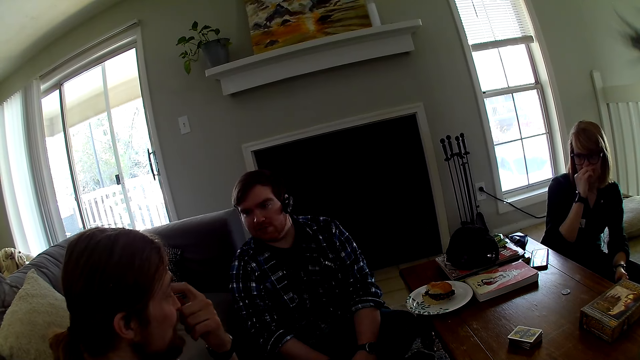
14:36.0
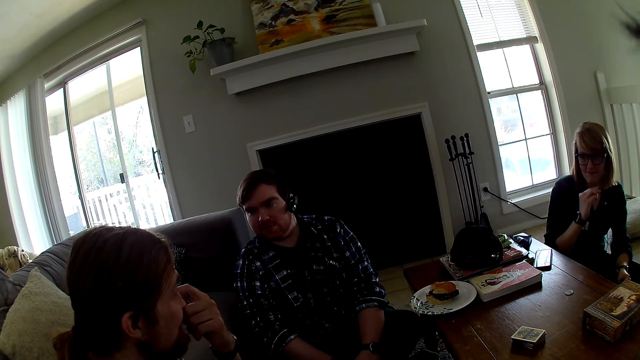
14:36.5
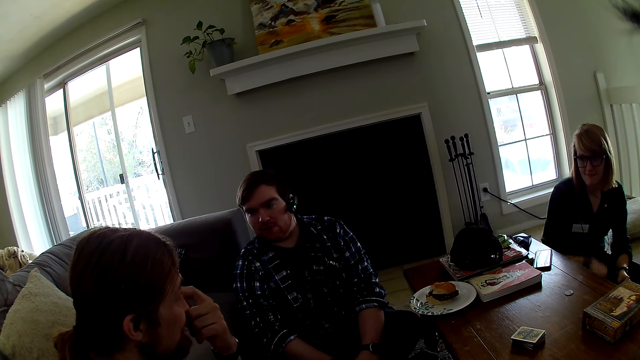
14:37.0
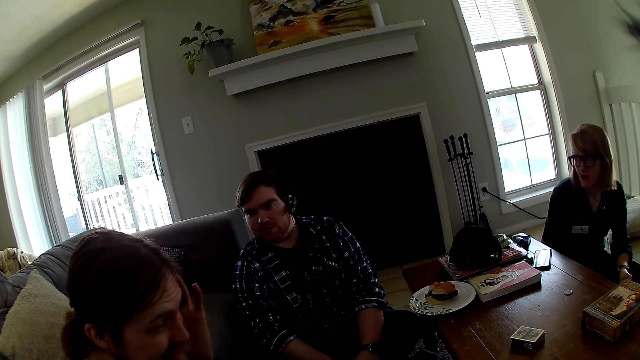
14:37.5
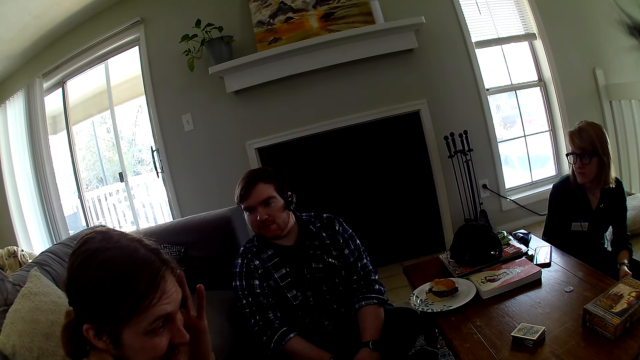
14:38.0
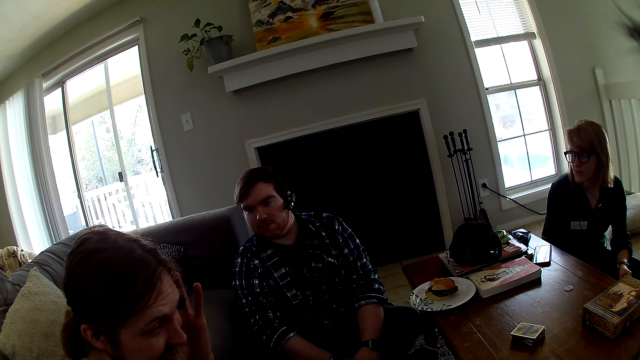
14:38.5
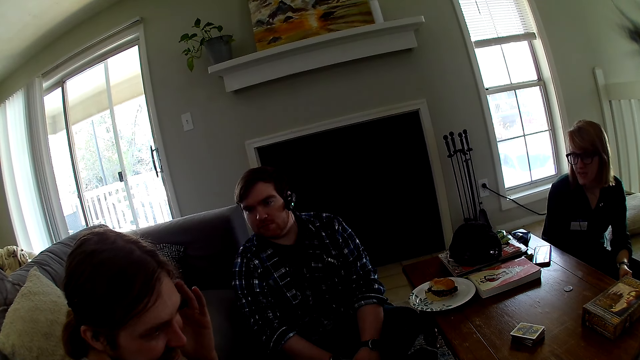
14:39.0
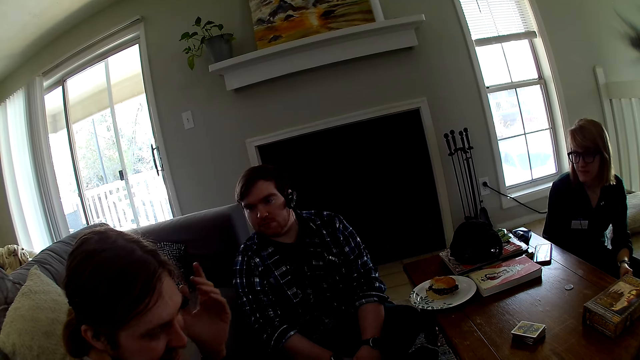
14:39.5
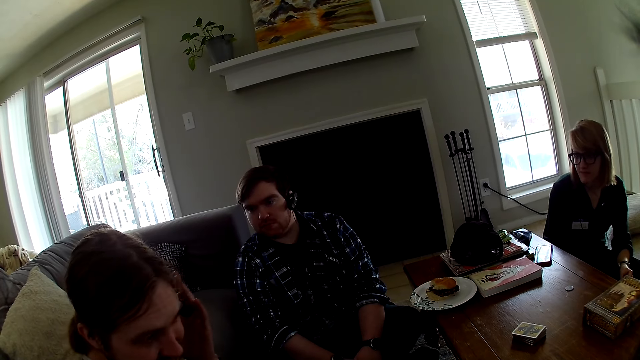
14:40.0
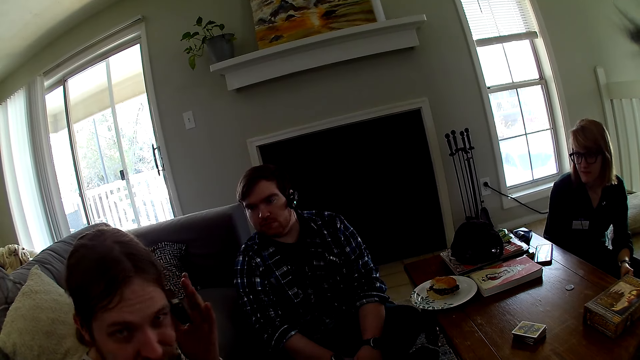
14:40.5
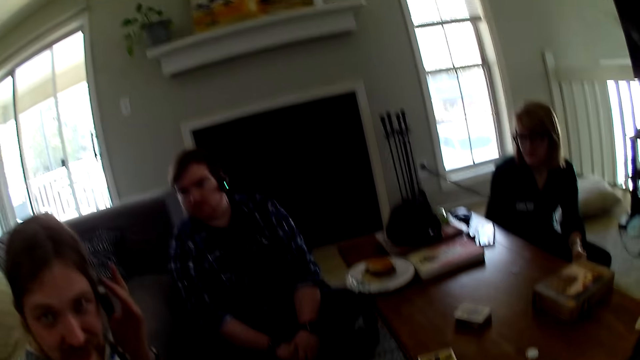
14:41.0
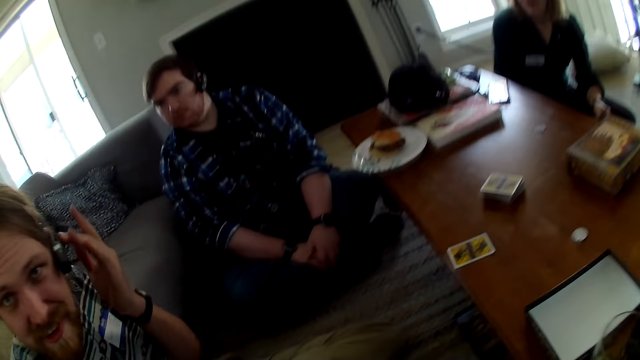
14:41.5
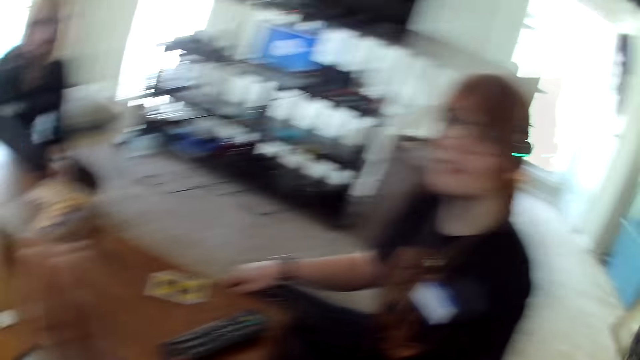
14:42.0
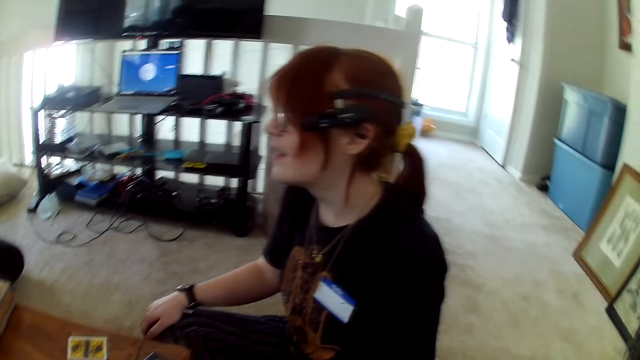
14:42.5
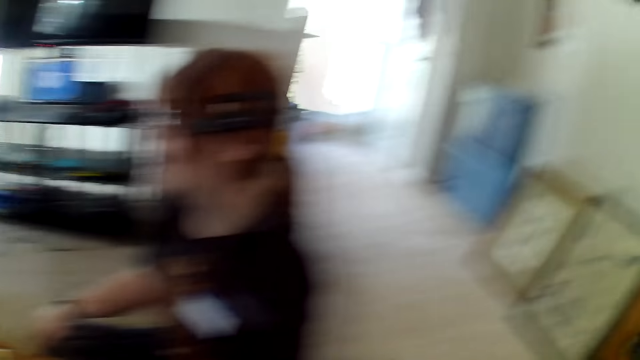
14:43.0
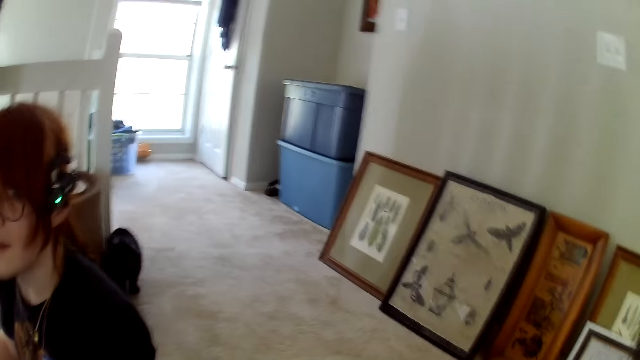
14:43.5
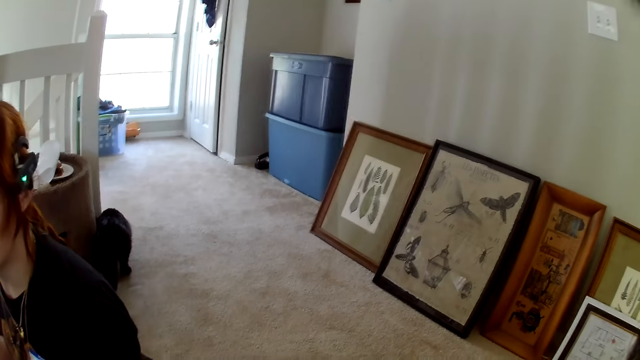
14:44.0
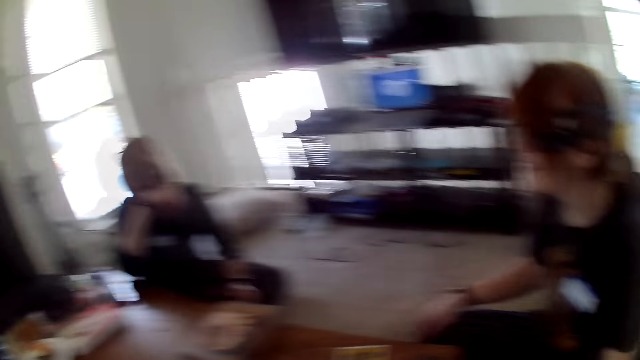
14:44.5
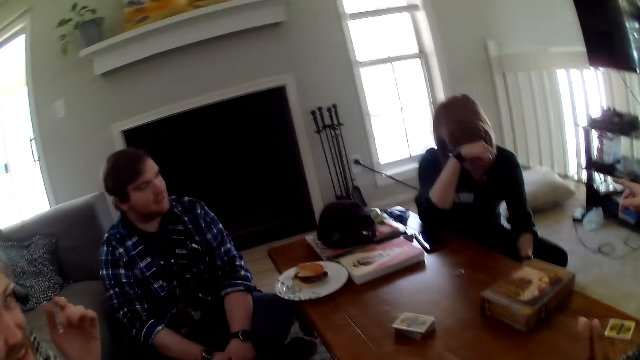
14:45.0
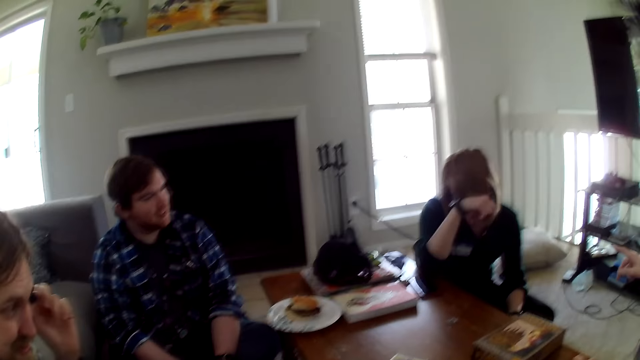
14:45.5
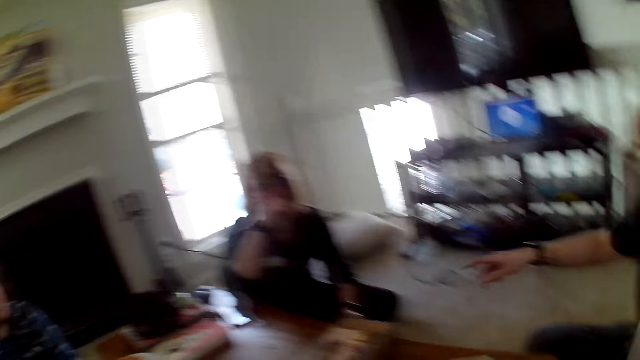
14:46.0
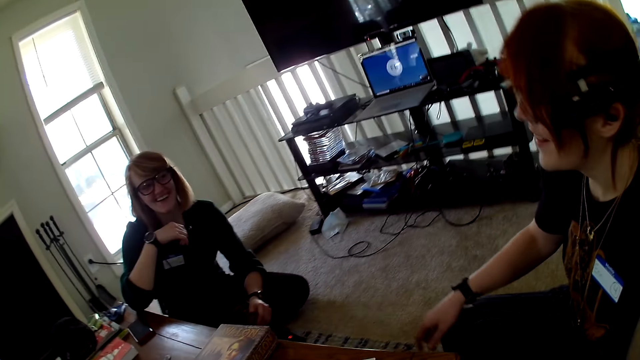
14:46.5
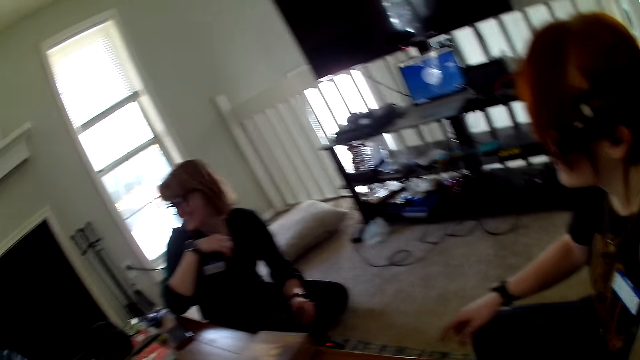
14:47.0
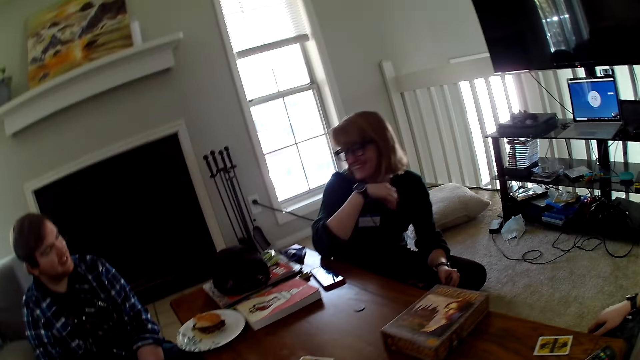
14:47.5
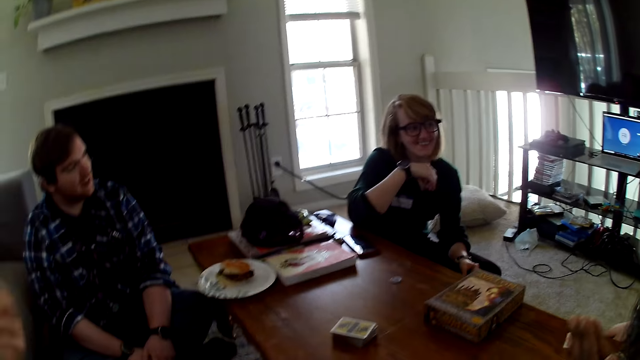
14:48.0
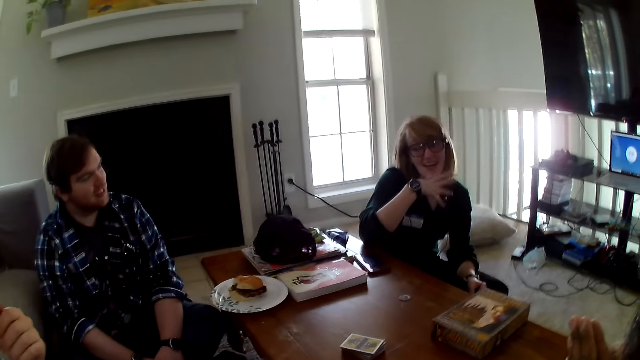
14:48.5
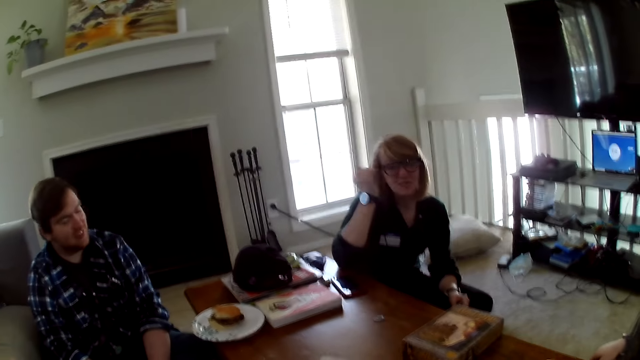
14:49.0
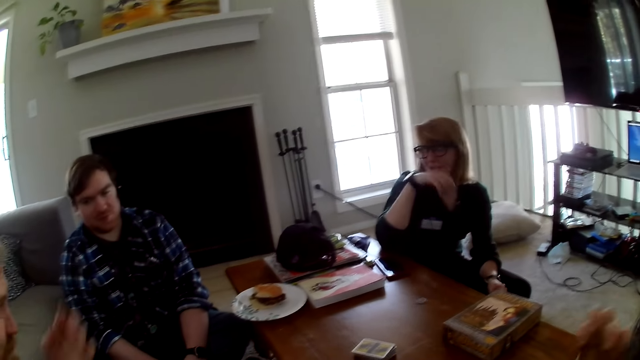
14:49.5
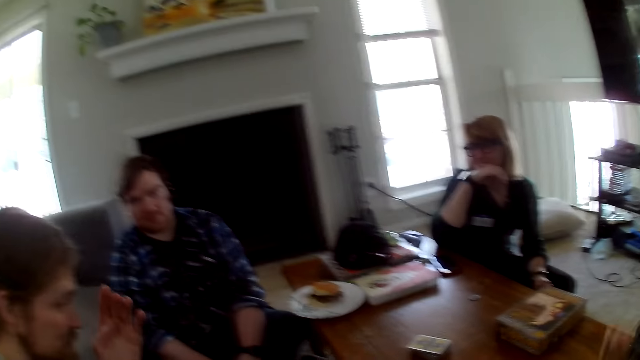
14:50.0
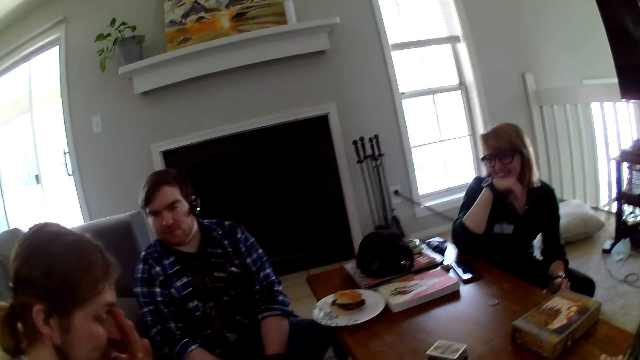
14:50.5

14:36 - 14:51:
A man touches the headphones. The camera wearer looks at a woman. A woman moves the hand. The camera wearer looks around the house.

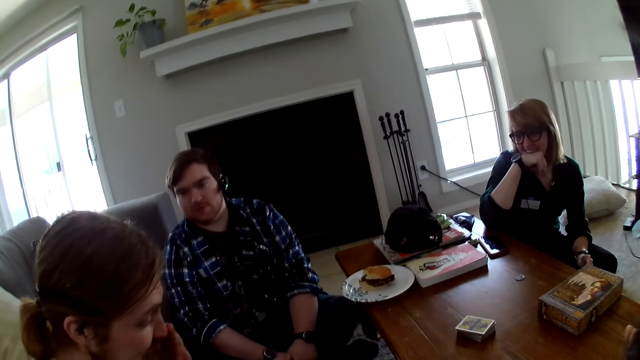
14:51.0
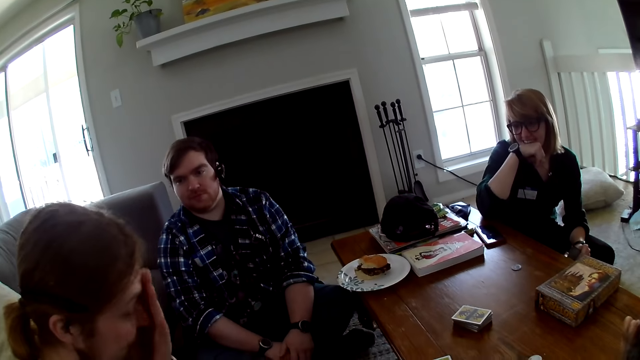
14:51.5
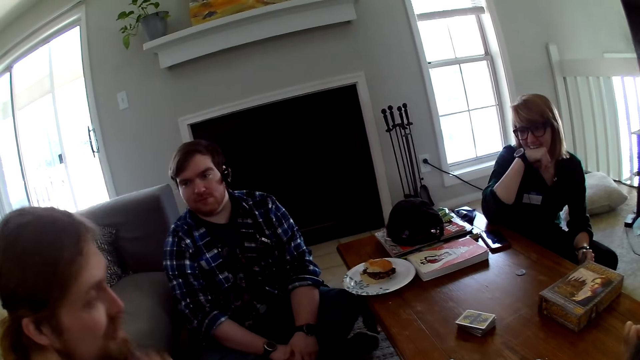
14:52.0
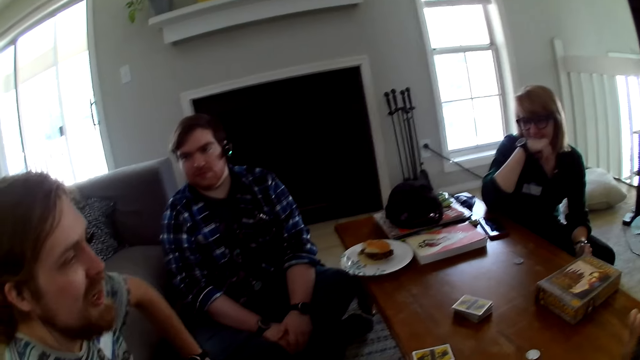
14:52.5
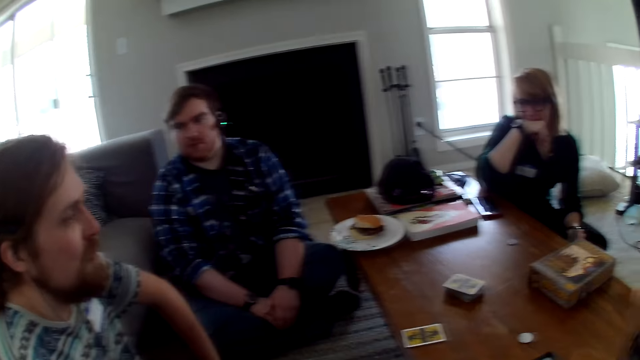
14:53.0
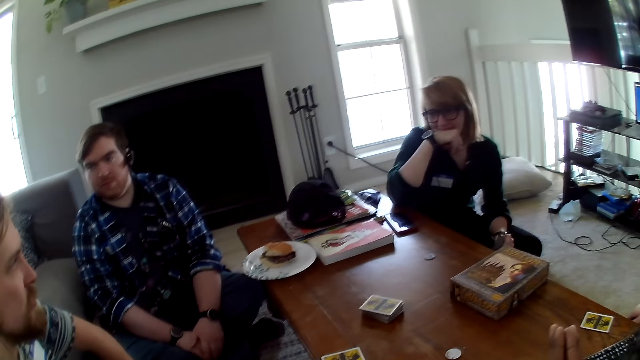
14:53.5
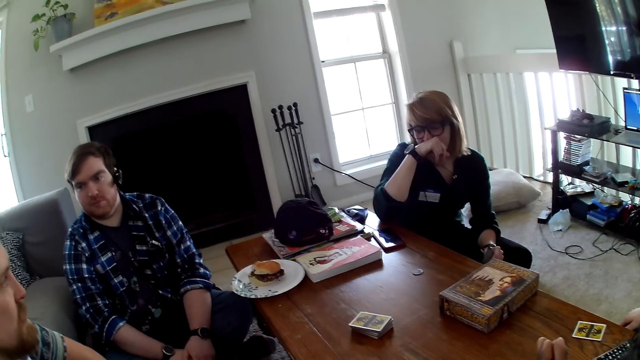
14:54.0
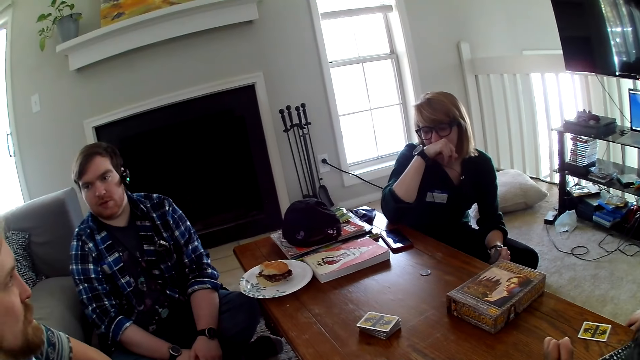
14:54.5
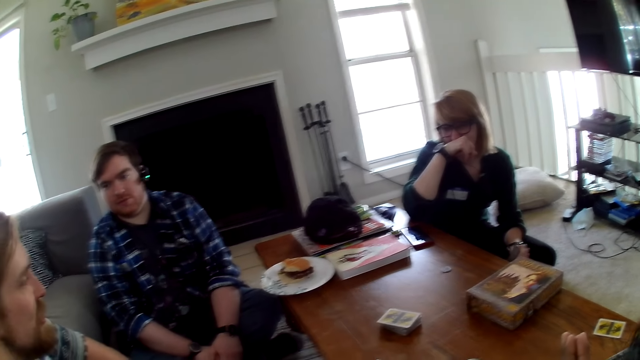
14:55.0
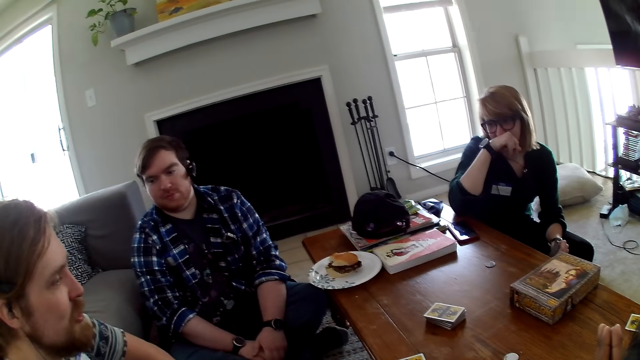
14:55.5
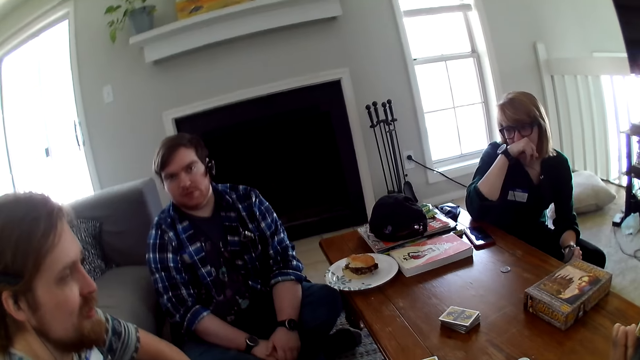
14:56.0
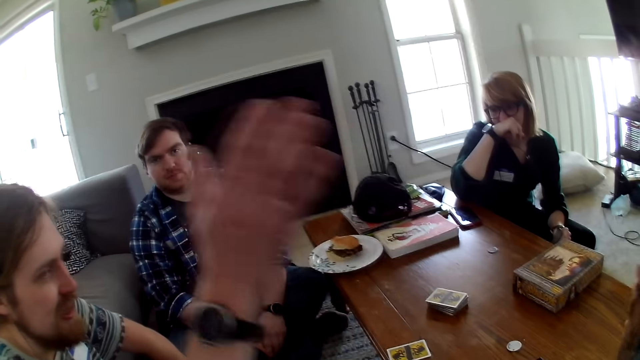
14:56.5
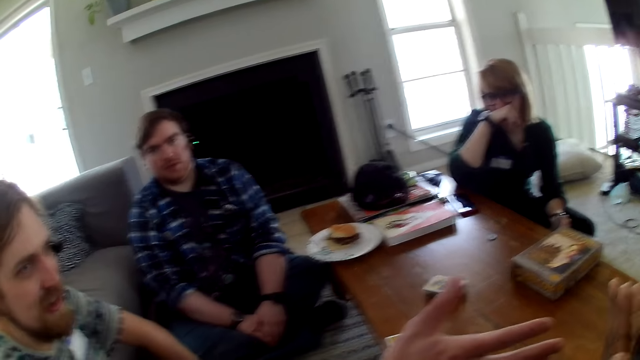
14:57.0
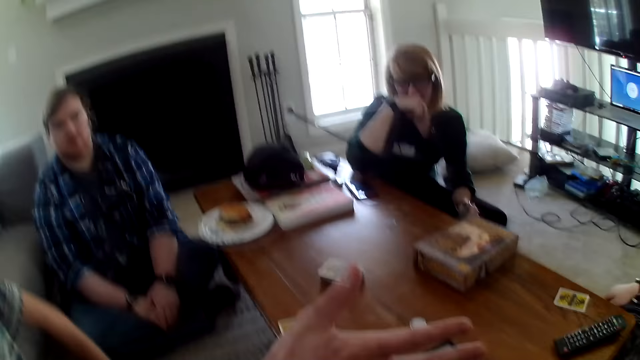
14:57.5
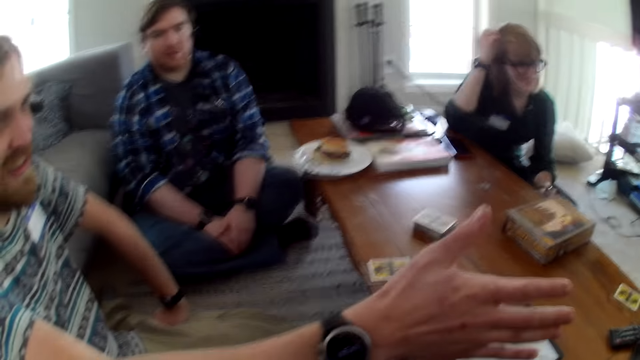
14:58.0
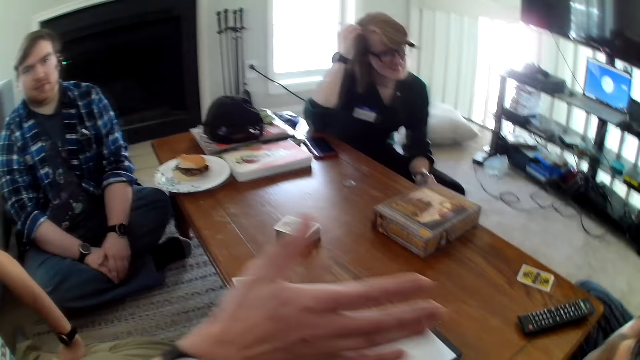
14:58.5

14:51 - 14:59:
A man moves the hand. A man talks with another man.
